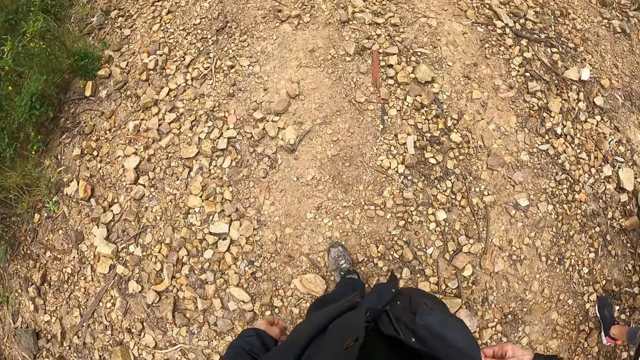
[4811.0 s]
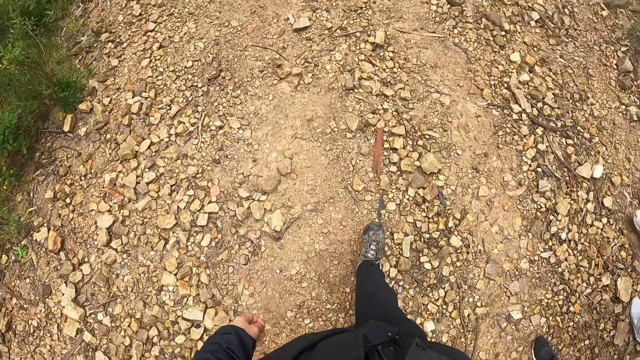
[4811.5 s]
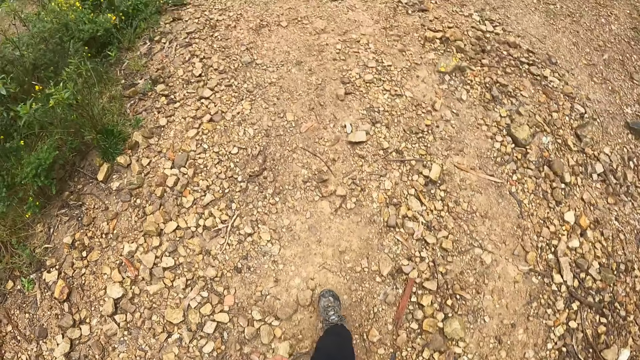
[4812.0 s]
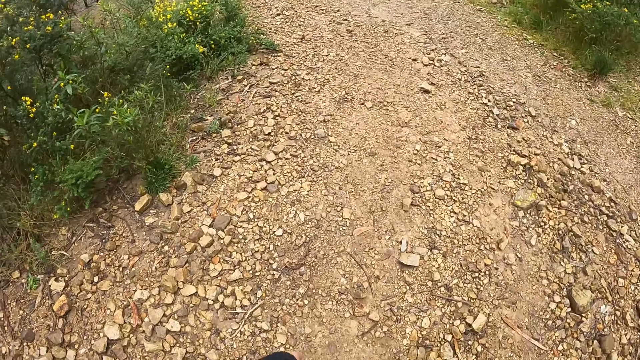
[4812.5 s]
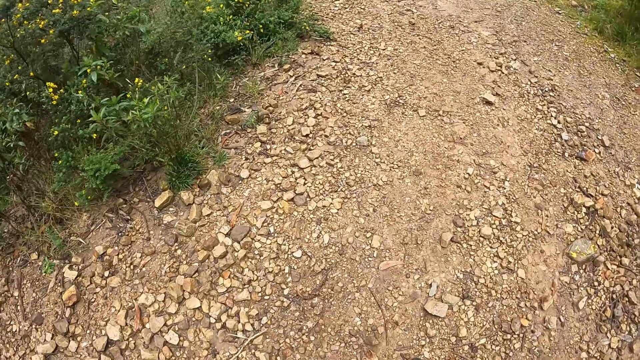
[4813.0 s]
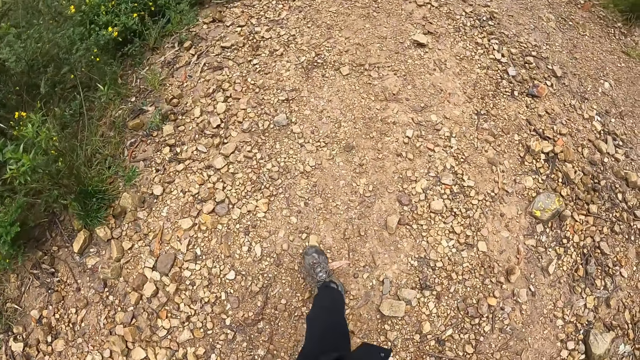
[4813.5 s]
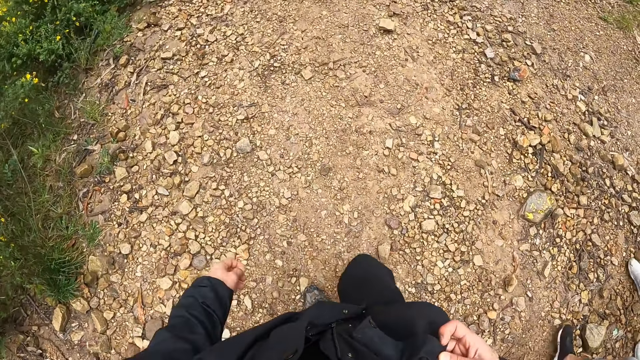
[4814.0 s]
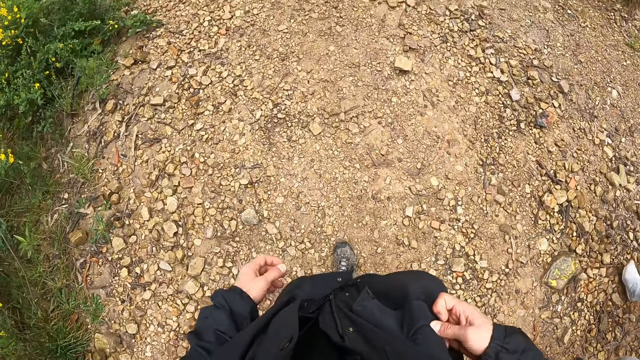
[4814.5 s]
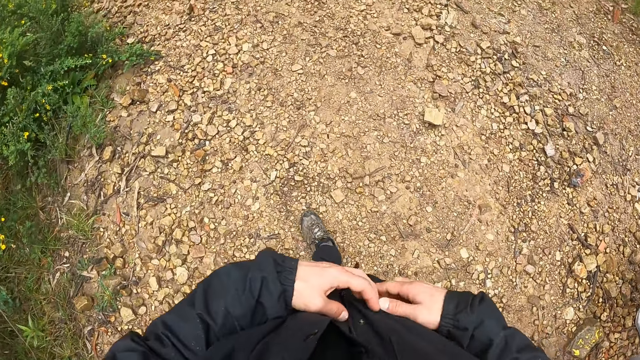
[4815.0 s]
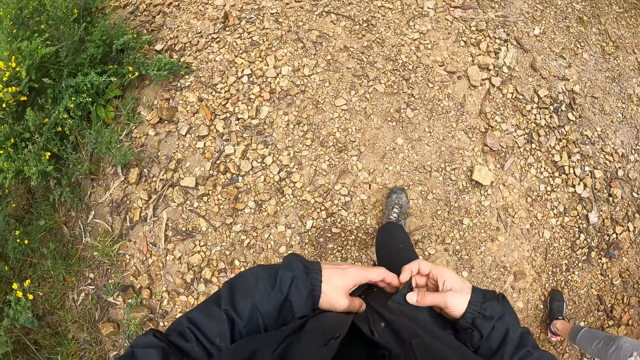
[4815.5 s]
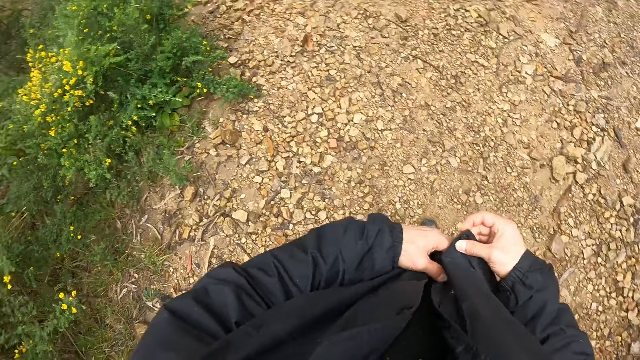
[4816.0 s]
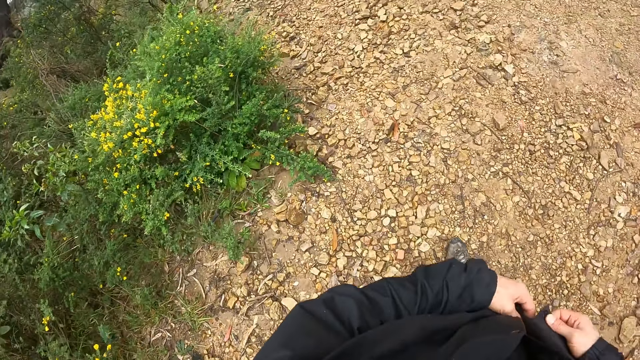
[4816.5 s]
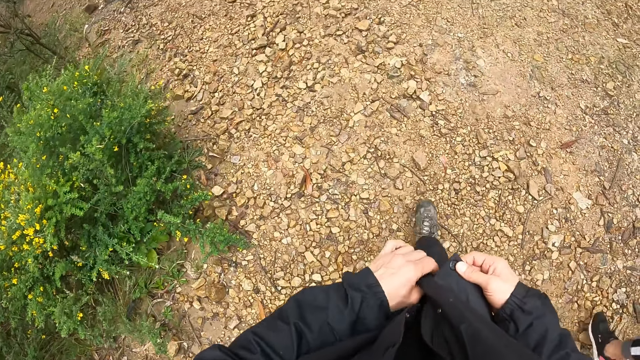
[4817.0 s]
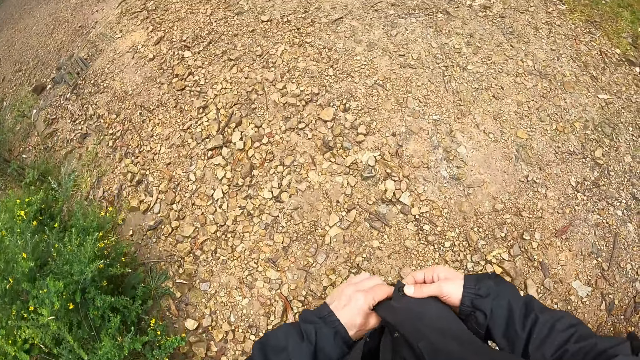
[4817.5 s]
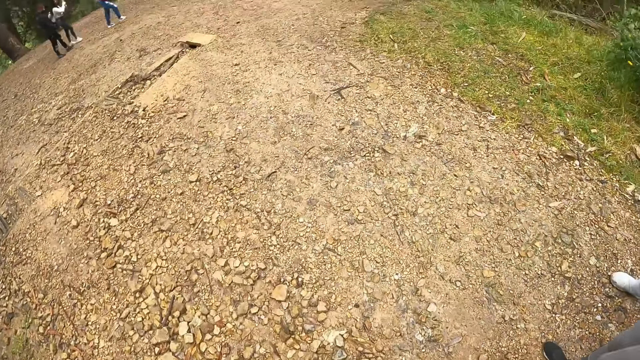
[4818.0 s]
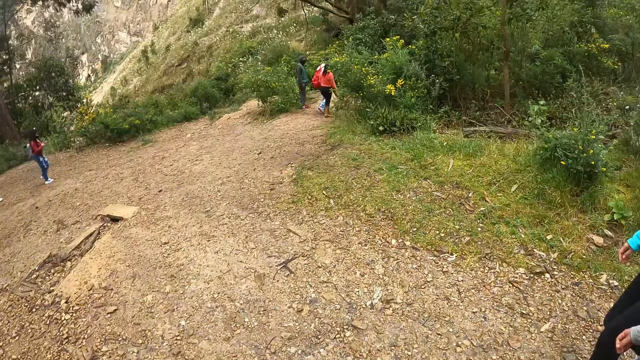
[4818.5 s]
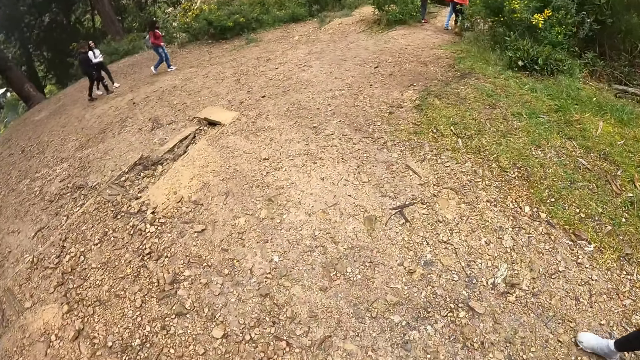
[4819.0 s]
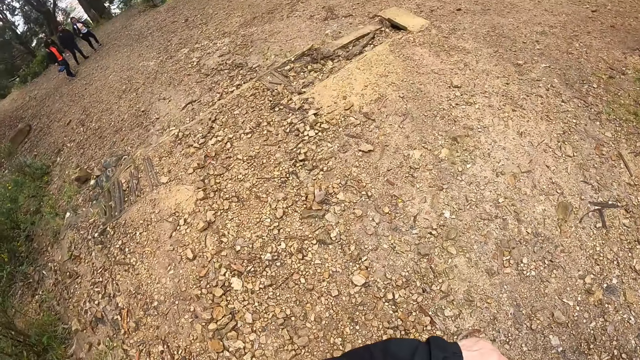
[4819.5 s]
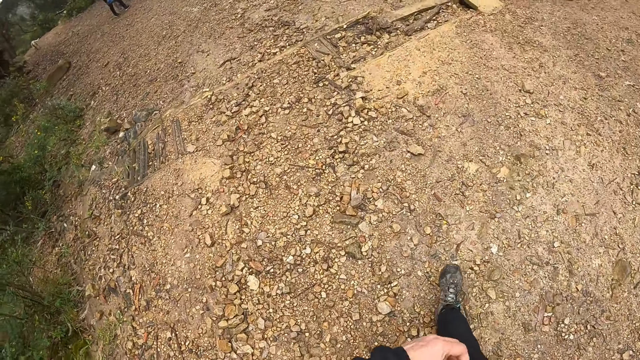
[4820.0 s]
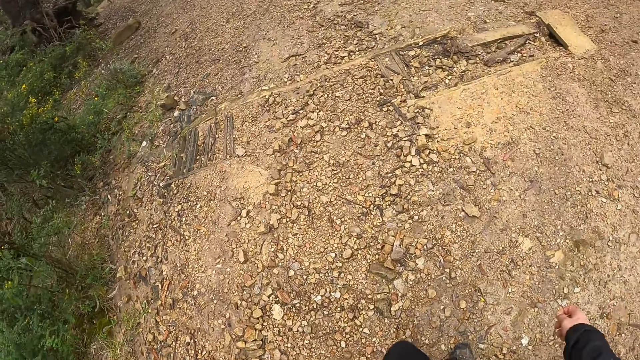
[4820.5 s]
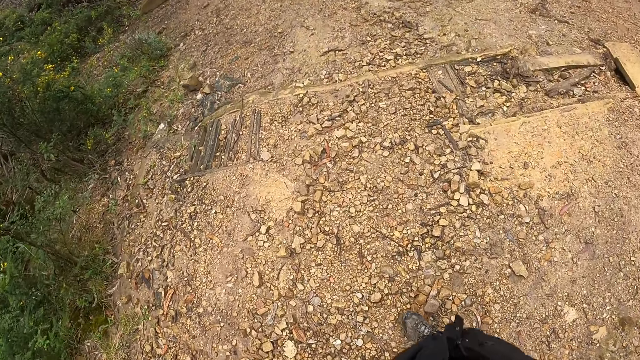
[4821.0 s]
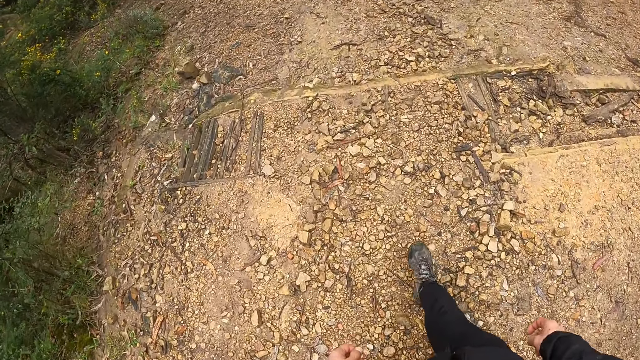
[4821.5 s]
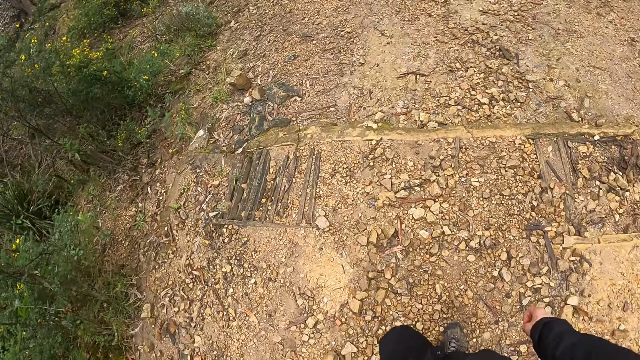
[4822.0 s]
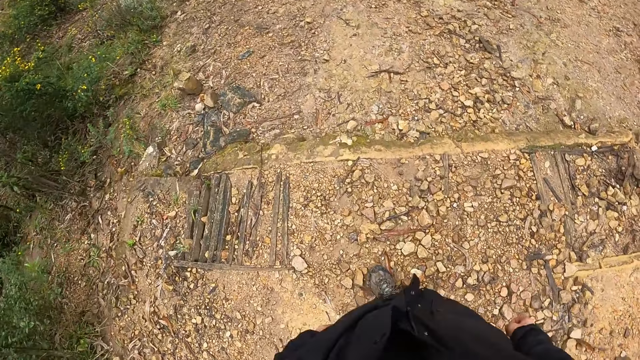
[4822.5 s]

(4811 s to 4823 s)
The camera wearer fiddles with the flap of the pocket with her hands. She closes the pocket.

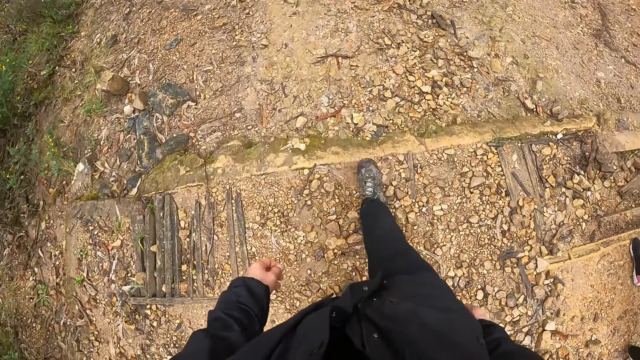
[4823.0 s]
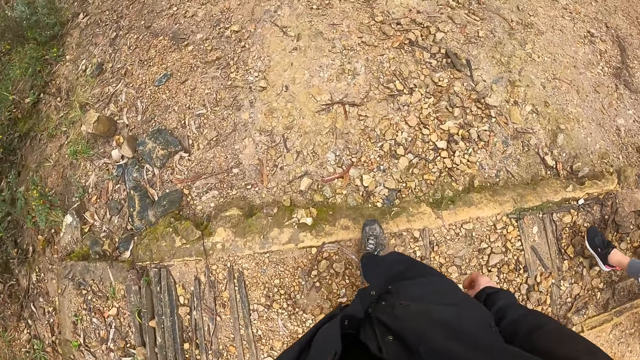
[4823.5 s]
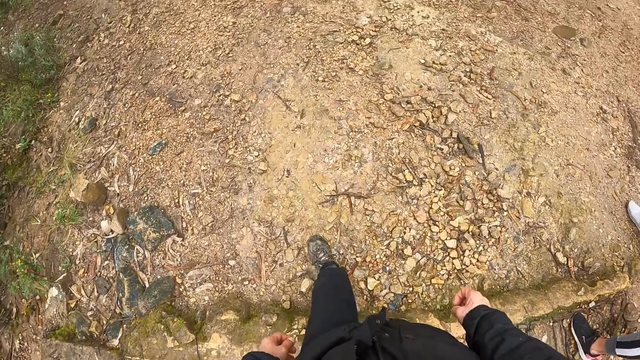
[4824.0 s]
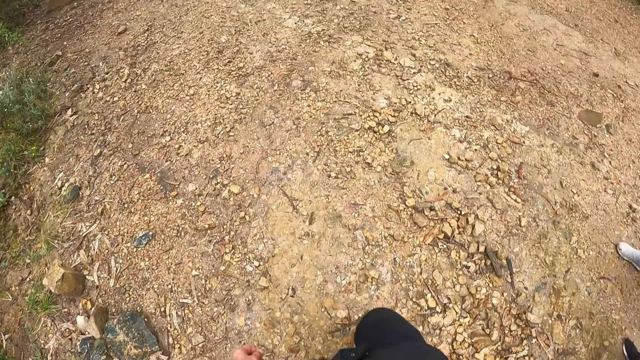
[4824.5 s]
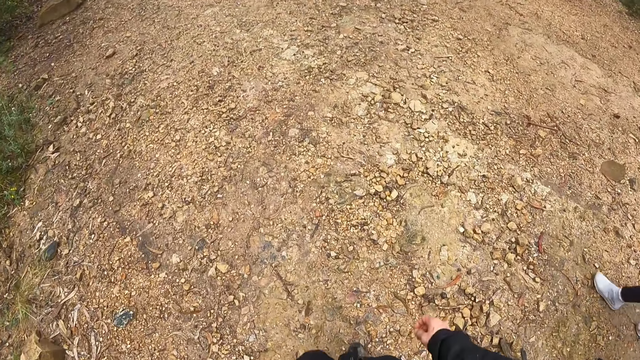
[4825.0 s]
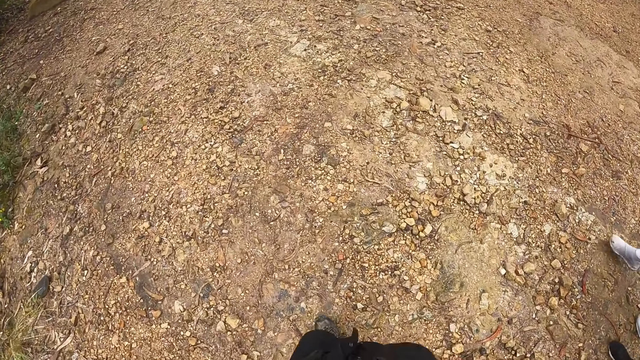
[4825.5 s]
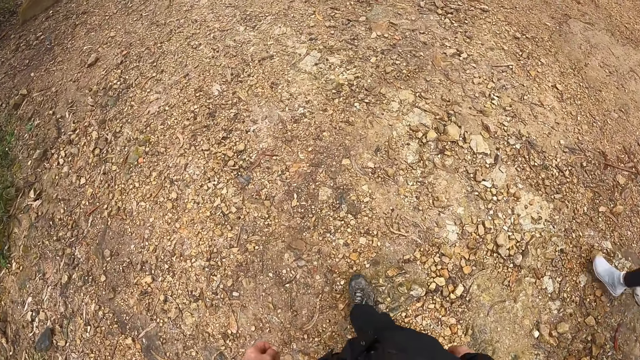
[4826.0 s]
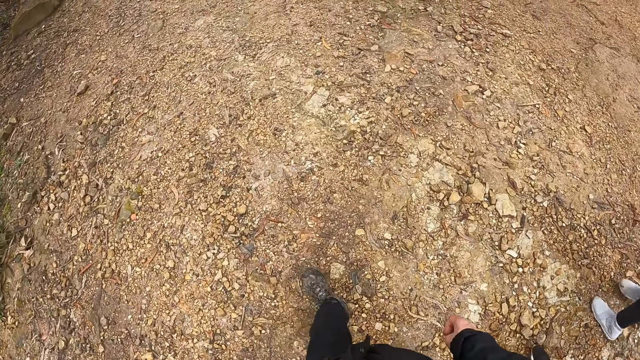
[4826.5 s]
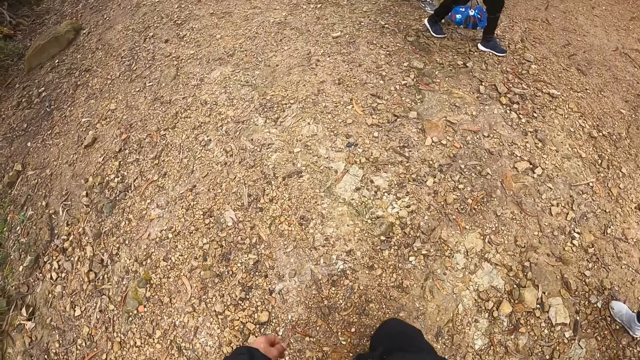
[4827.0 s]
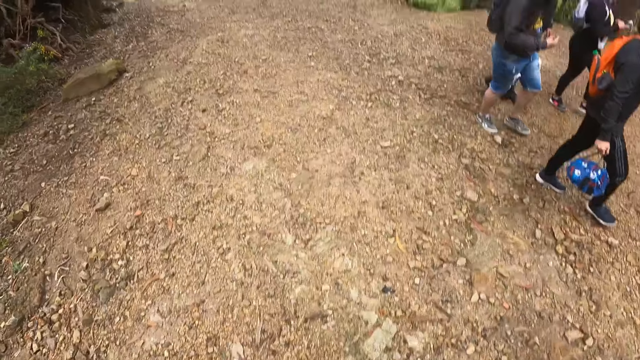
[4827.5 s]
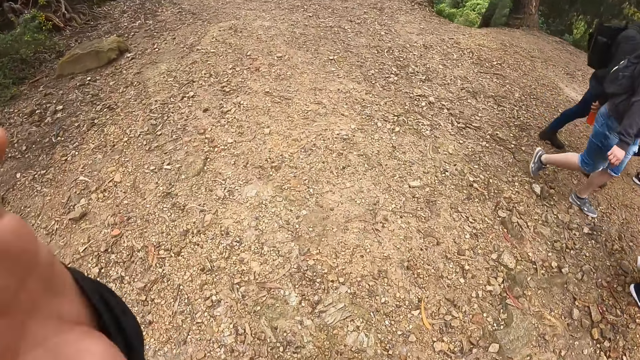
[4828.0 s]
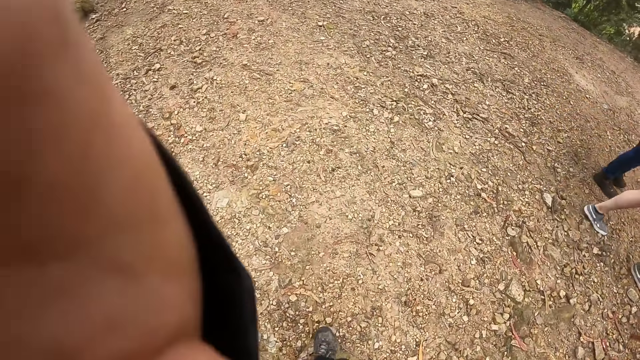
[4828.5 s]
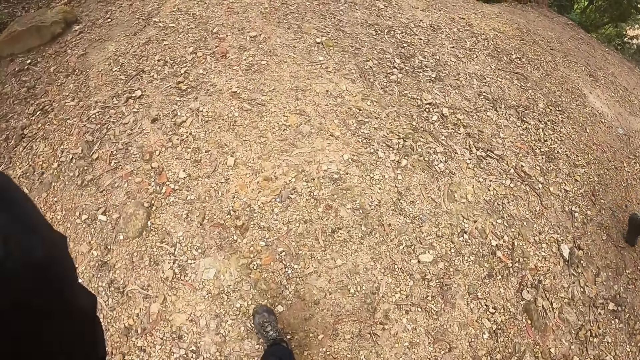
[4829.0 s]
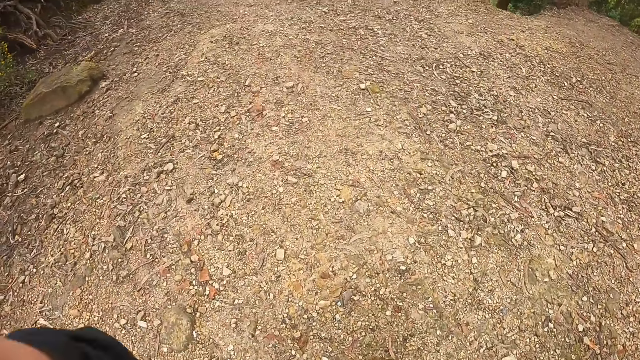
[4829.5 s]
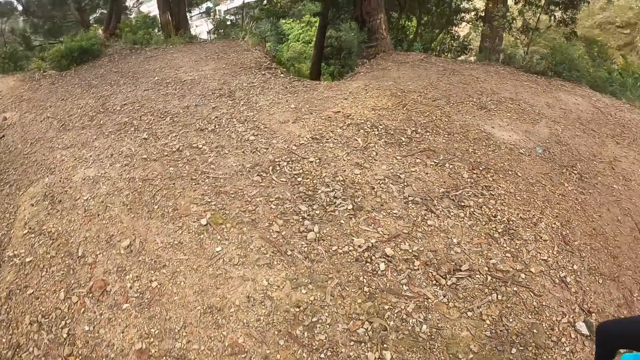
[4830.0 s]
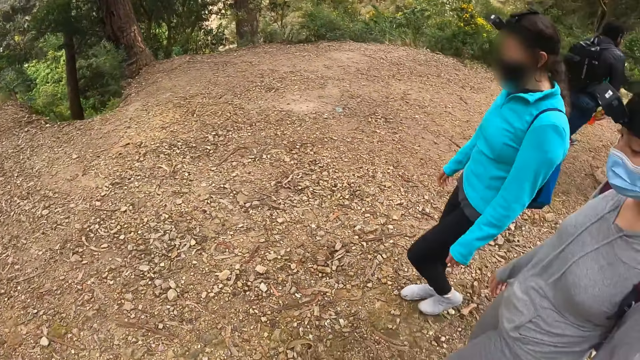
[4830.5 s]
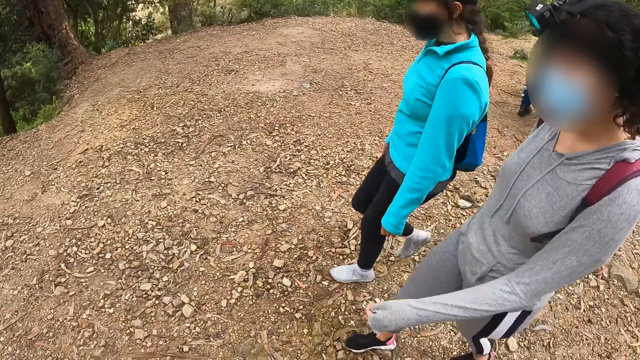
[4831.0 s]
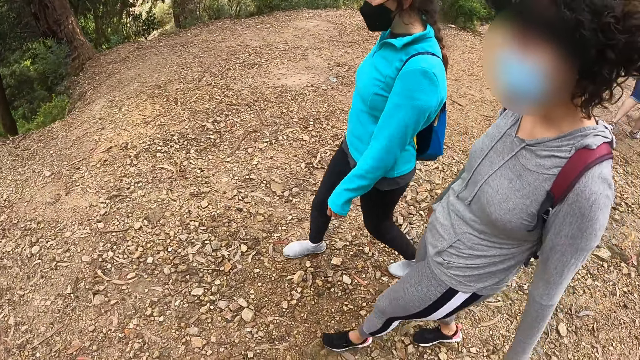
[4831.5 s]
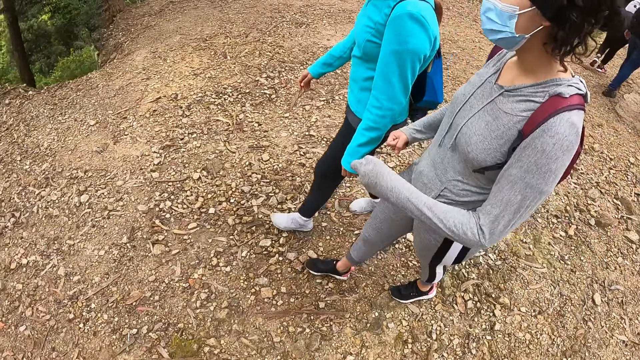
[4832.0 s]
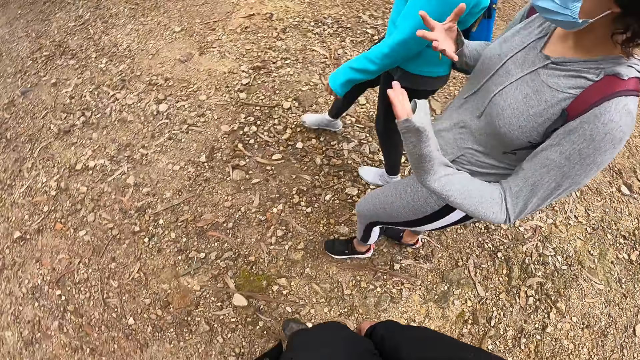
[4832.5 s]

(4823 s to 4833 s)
The camera wearer adjusts the camera on her head with her left hand. She looks around. A woman motions with her hands.
